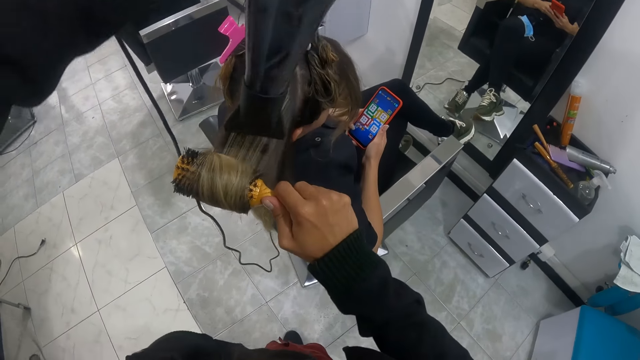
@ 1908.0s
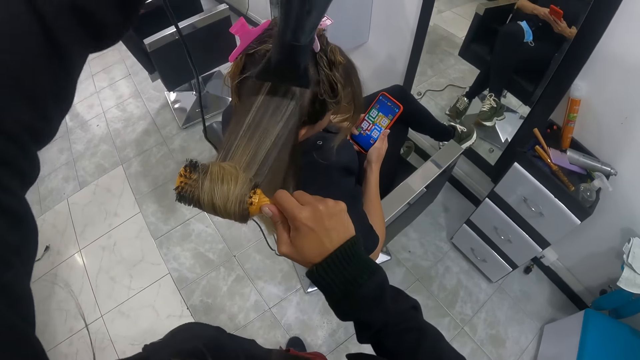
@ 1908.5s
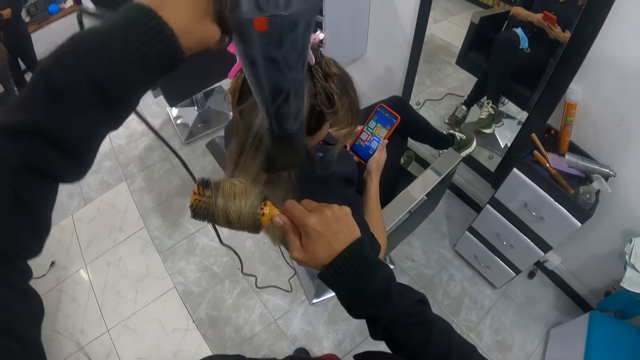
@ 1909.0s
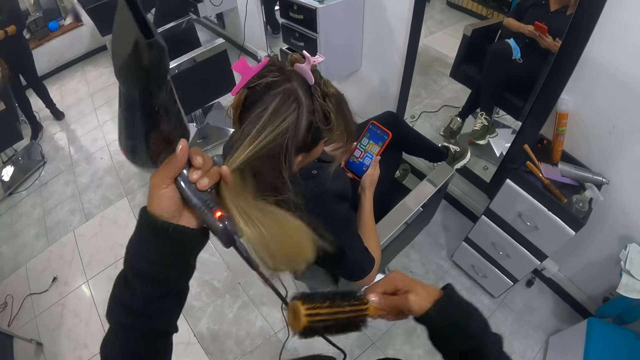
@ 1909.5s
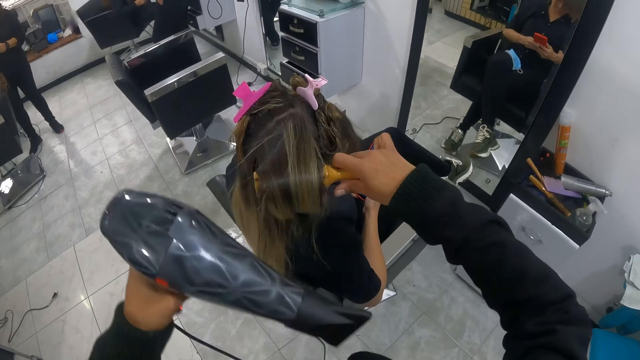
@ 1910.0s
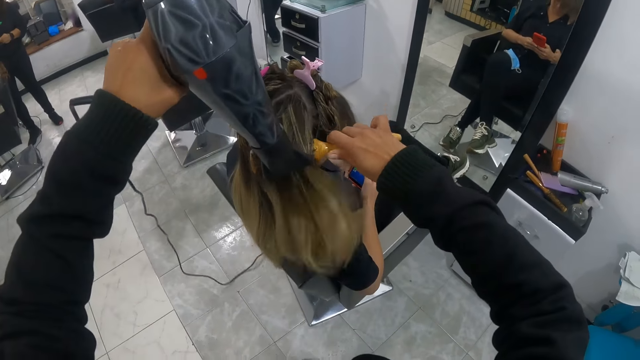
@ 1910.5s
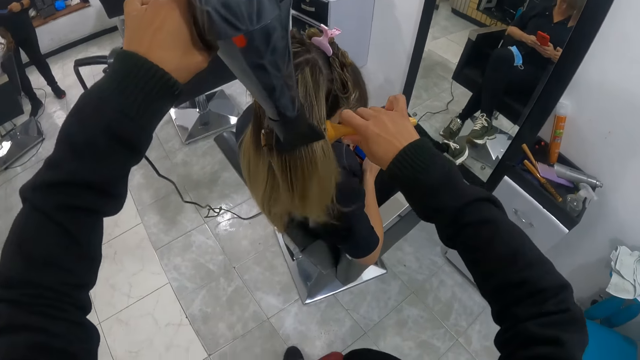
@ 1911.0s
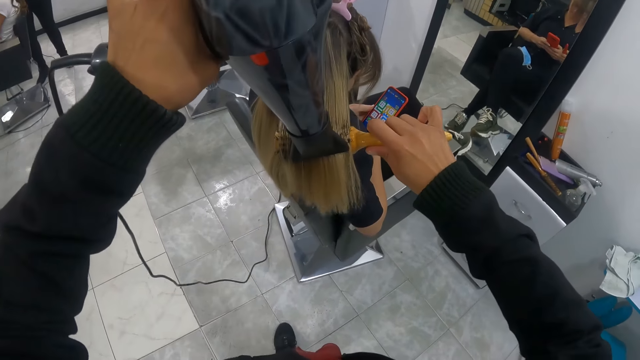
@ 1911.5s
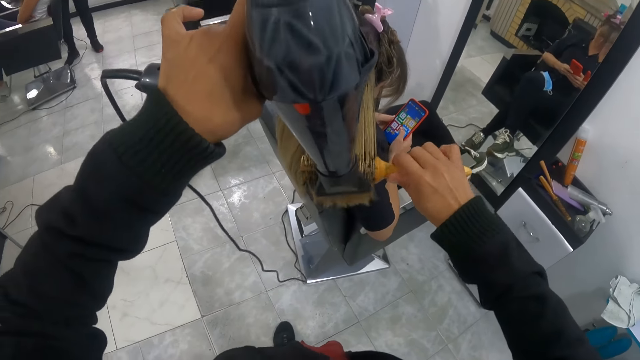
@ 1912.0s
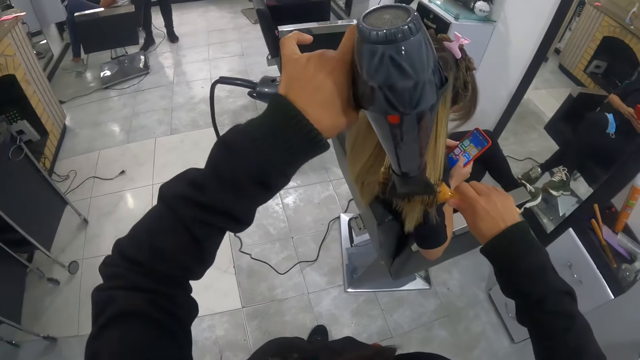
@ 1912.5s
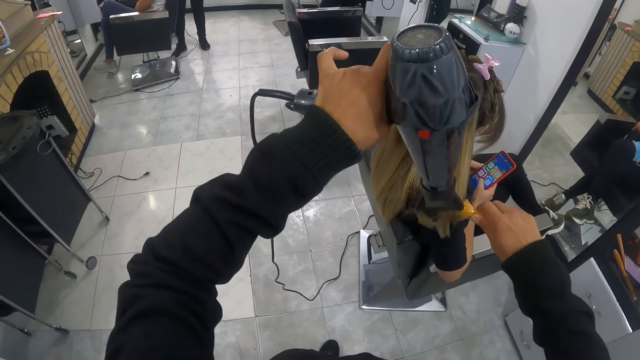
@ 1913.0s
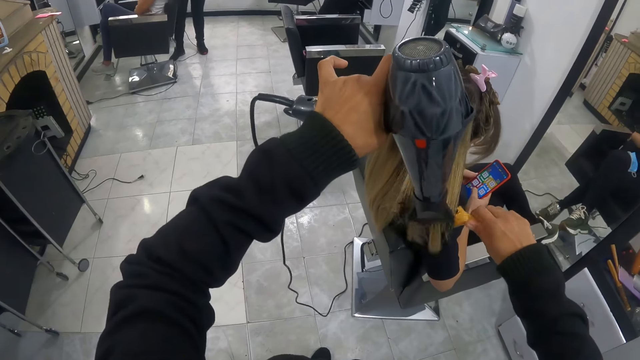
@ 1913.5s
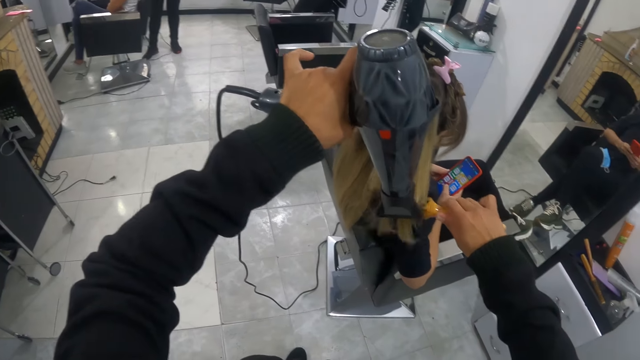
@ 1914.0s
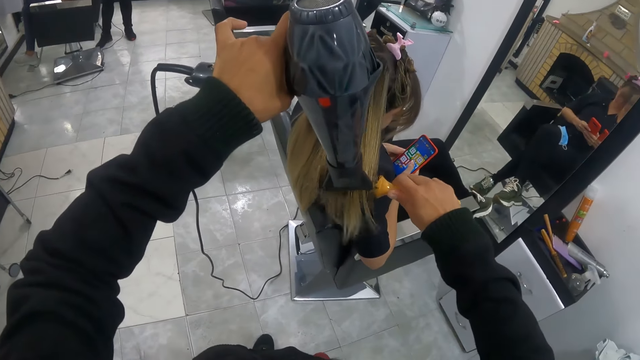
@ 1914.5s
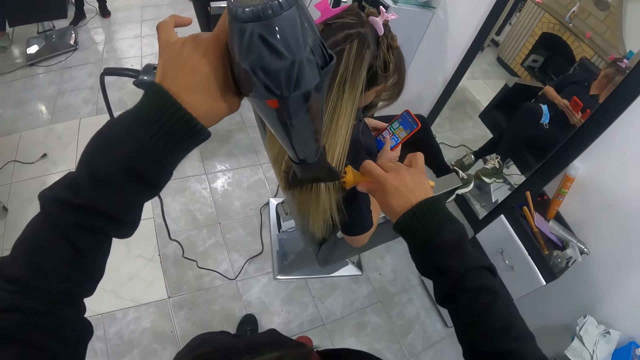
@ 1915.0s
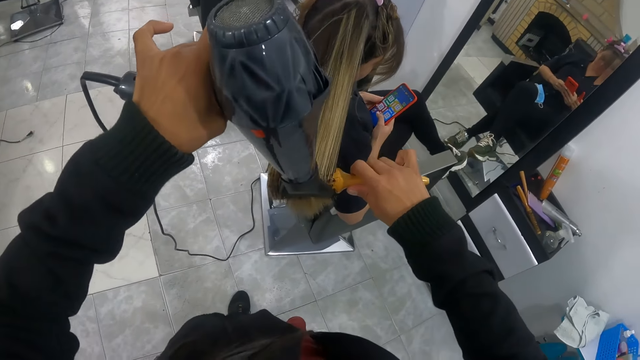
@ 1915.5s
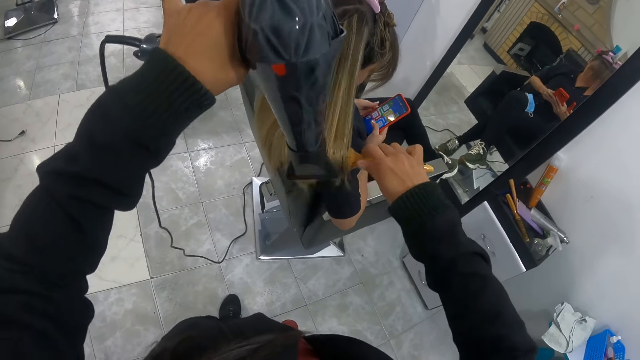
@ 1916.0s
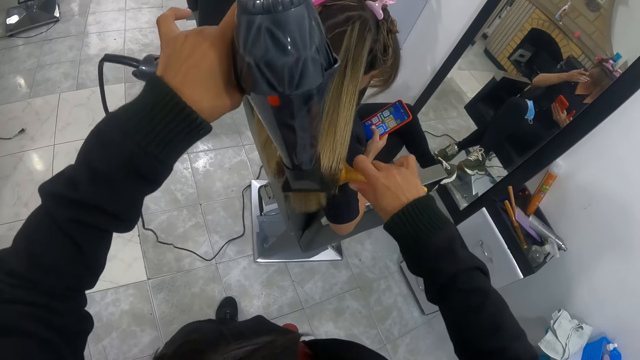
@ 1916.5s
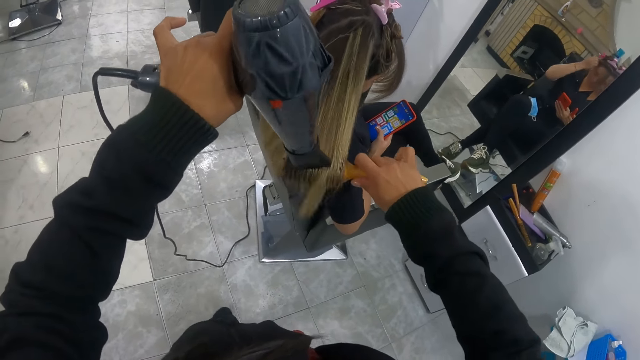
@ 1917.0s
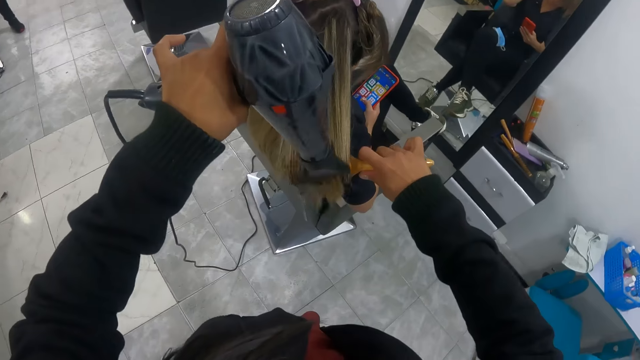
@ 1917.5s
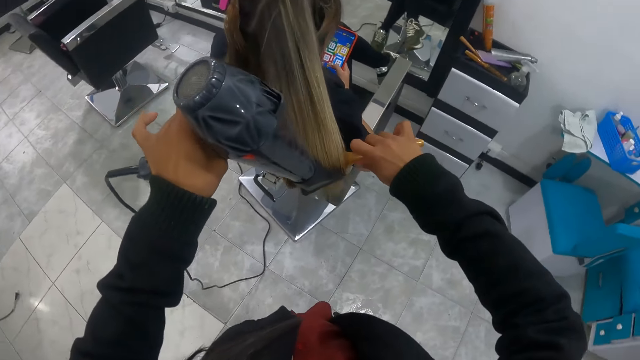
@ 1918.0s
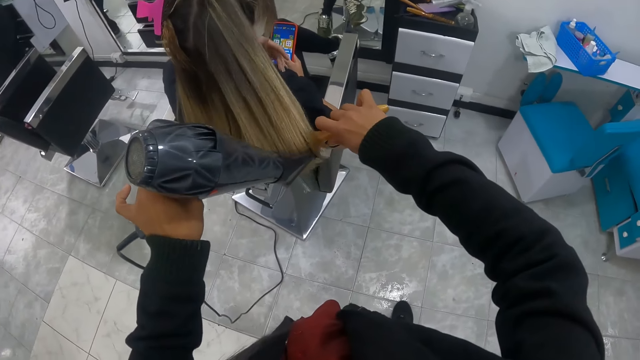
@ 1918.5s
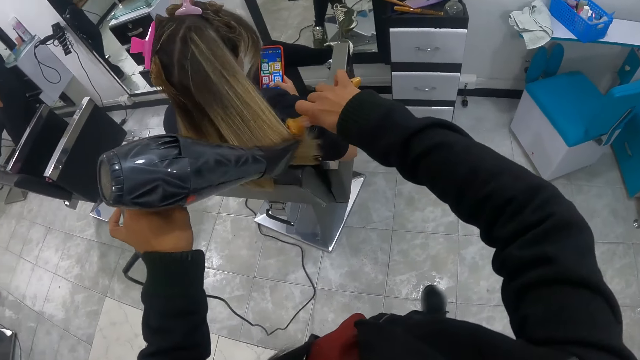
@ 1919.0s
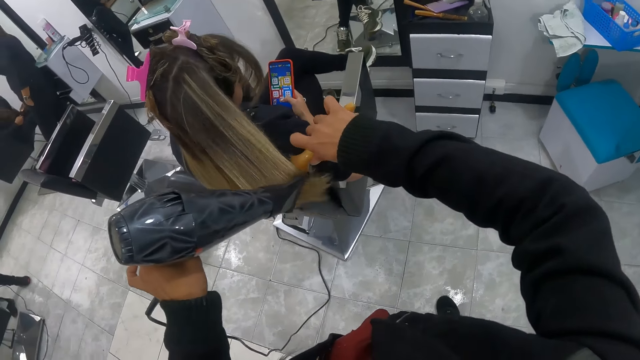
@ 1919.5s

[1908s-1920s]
The camera wearer rolls the hair of a woman with her left hand on the brush in her right hand. She touches the hair. She dries the hair of the woman with the hairdryer in her left hand.

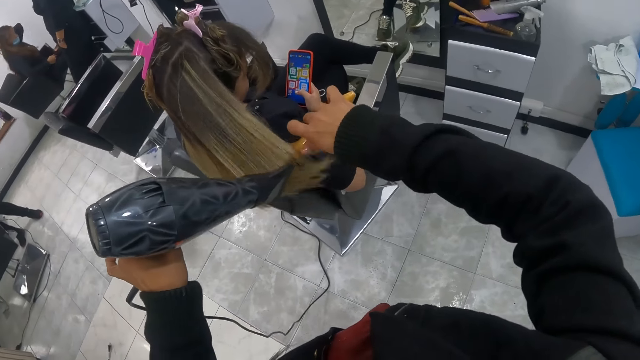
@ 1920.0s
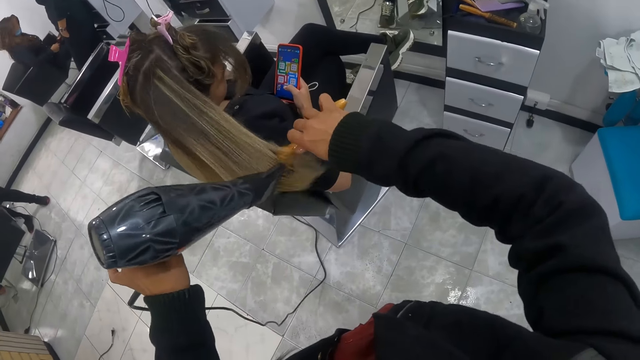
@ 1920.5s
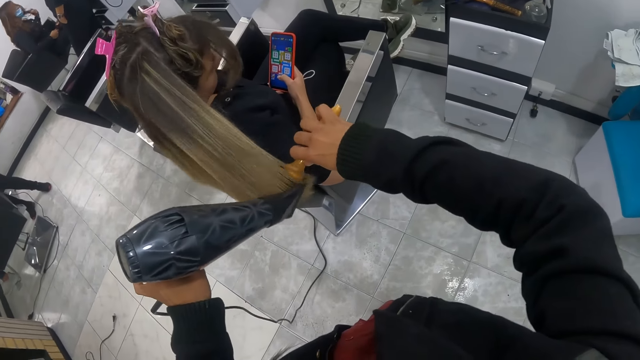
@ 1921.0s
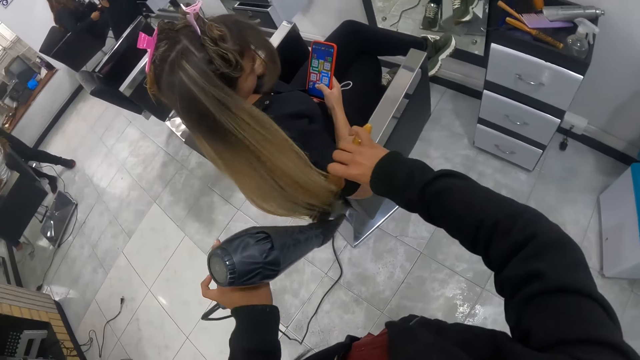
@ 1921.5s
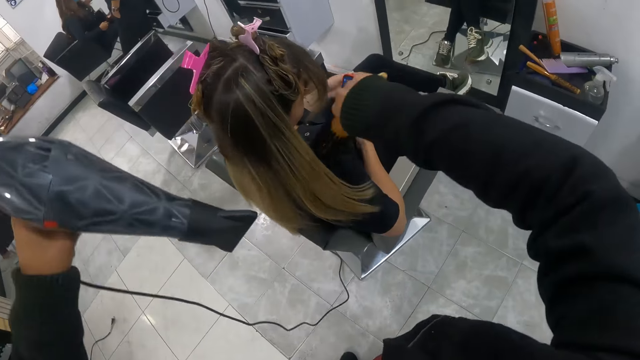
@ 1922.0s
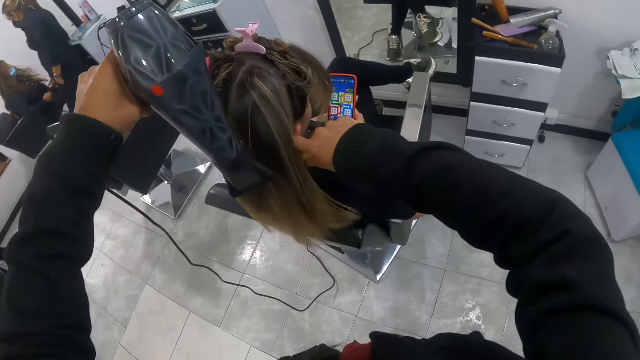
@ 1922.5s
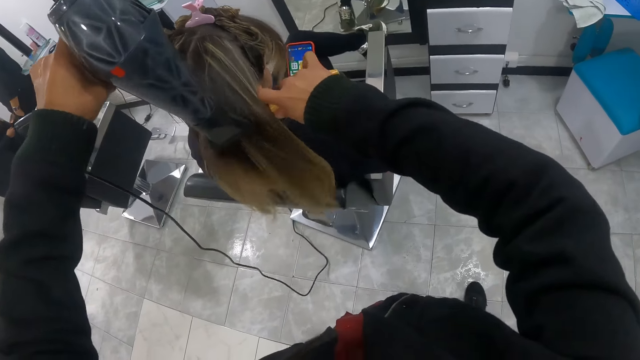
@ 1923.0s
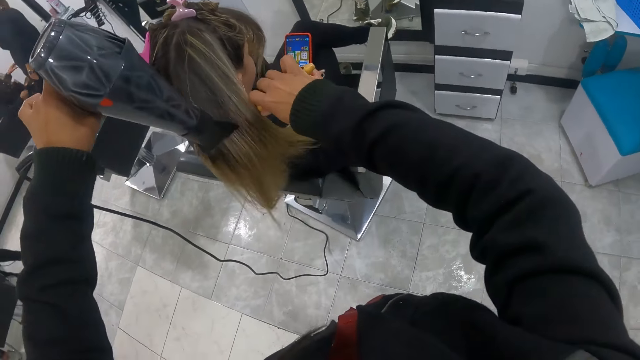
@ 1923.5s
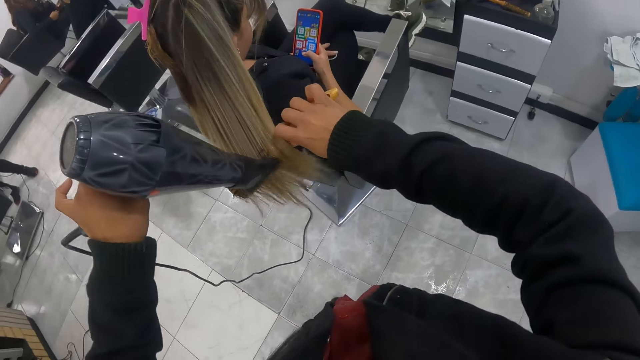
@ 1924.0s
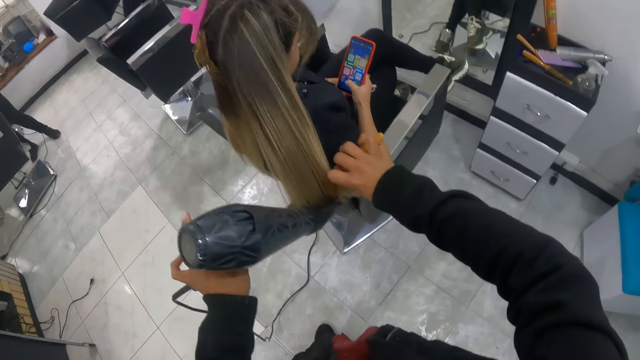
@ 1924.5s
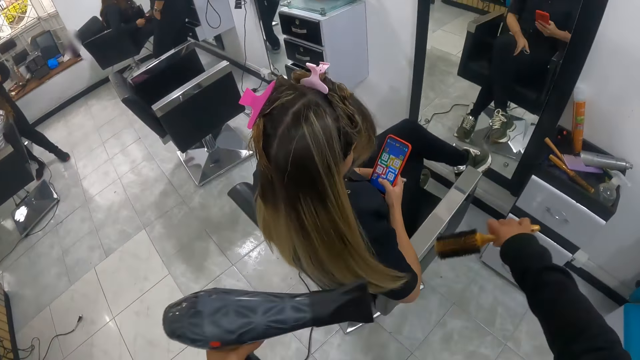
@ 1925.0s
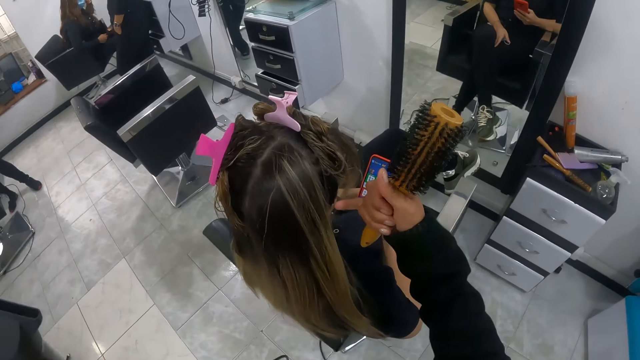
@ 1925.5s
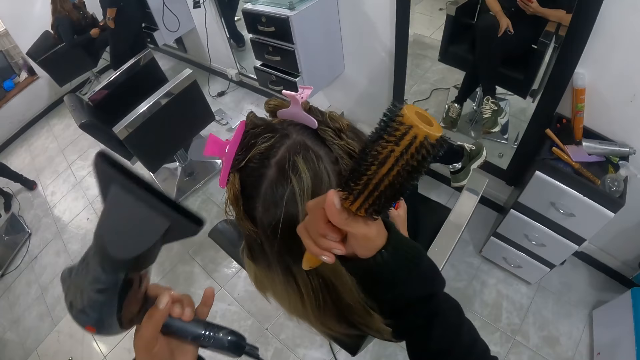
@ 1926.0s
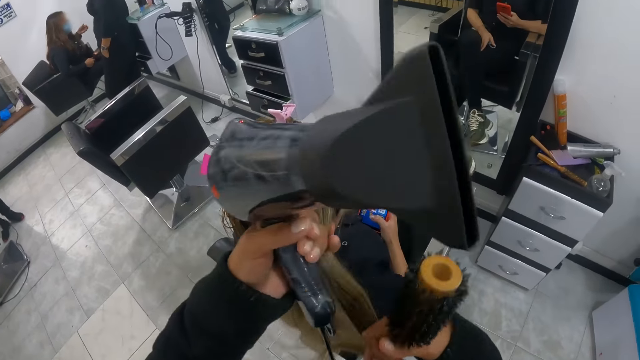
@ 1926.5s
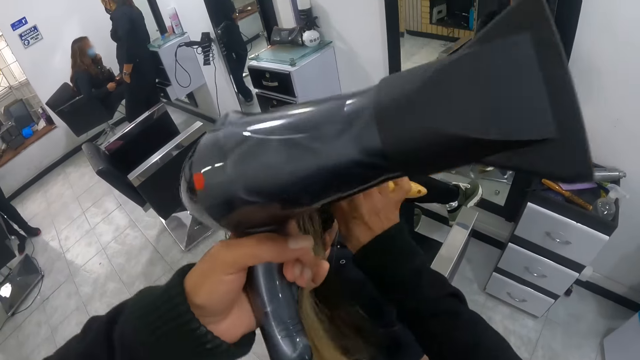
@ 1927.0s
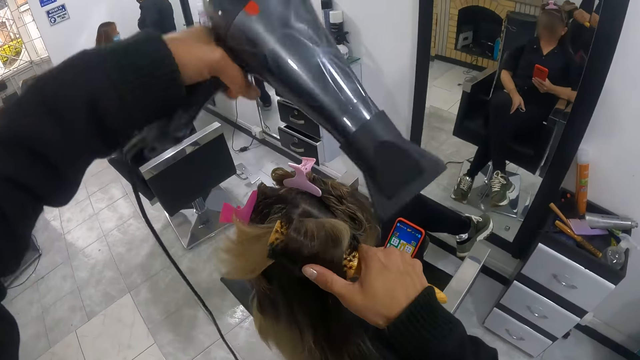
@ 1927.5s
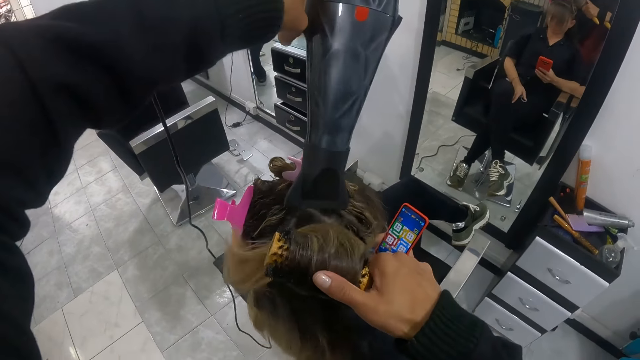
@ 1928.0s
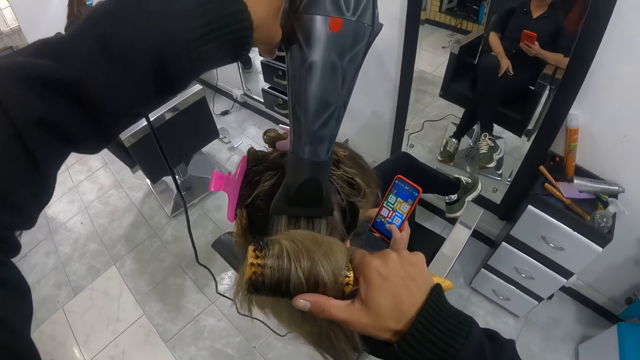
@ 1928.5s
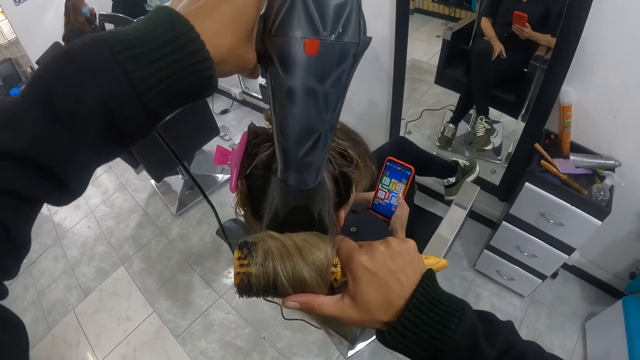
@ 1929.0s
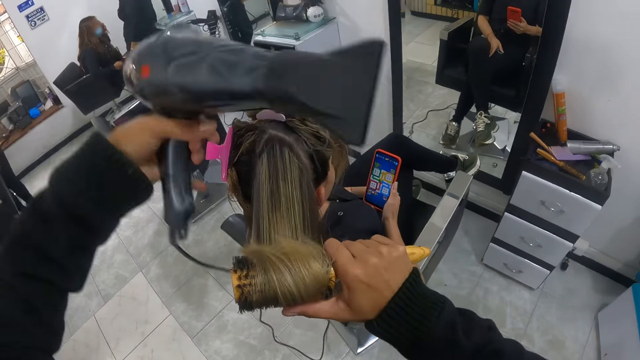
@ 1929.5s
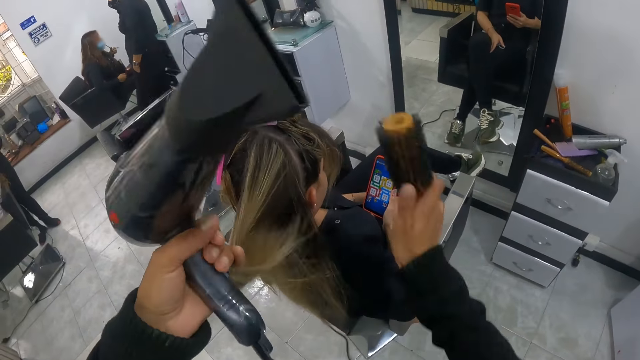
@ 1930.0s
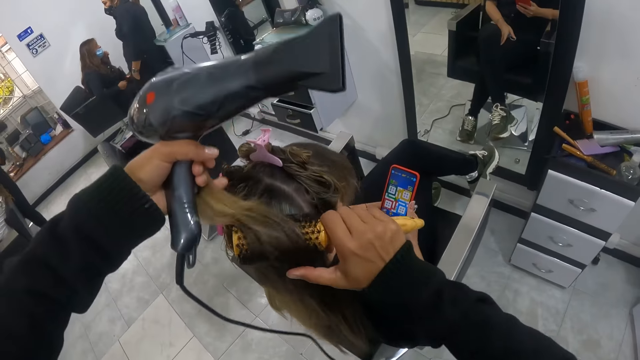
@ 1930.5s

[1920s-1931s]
The camera wearer lifts the hair of a woman with the brush in her right hand. She dries the hair of the woman with the hairdryer in her left hand. She coils the hair with the hair brush. She rolls the hair of the woman with her left hand on the brush in her right hand. She touches the hair with her hand. She dries the hair of the woman with the hairdryer in her left hand. She rolls the hair of the woman with her left hand on the brush in her right hand.
